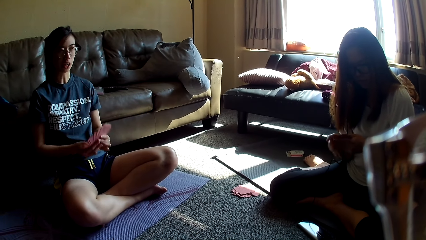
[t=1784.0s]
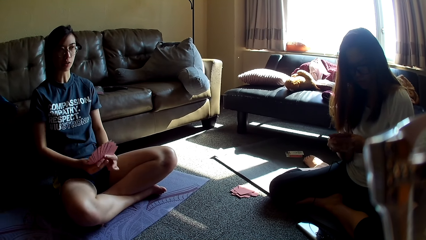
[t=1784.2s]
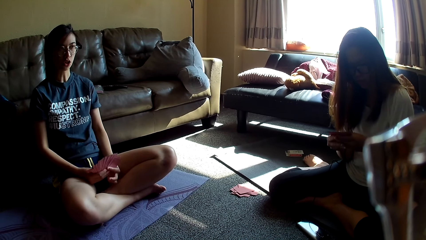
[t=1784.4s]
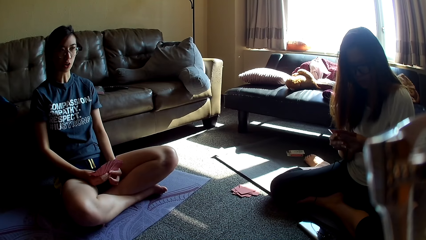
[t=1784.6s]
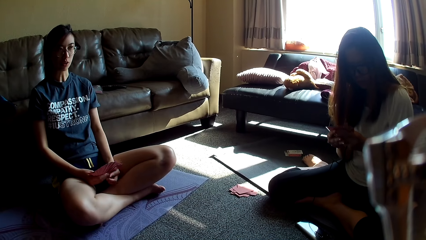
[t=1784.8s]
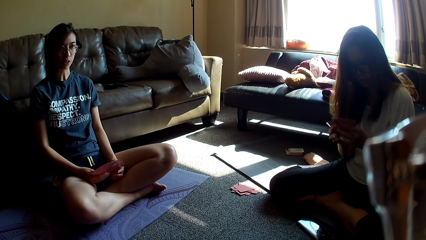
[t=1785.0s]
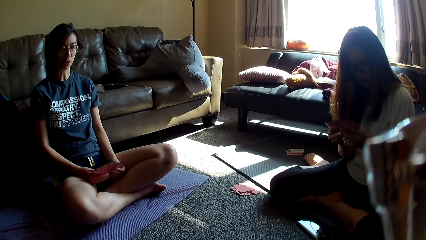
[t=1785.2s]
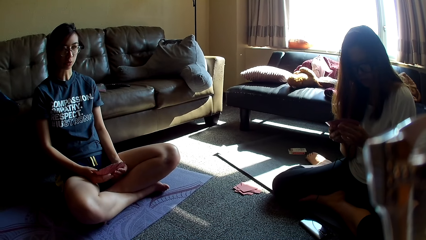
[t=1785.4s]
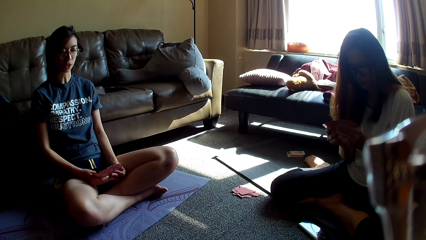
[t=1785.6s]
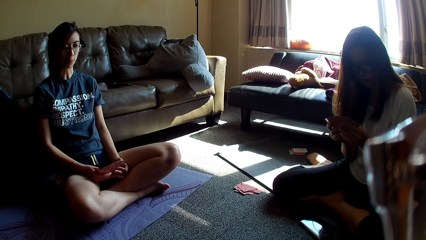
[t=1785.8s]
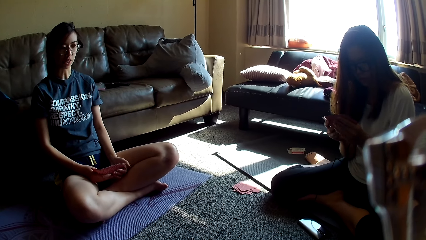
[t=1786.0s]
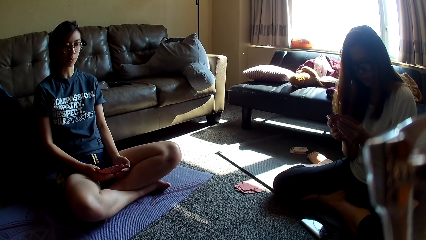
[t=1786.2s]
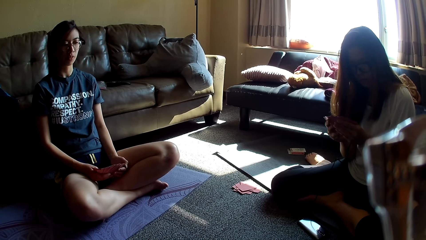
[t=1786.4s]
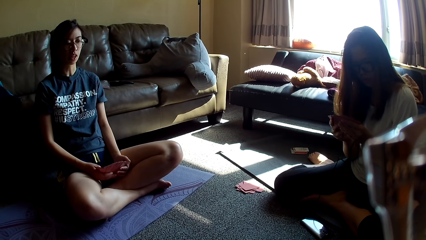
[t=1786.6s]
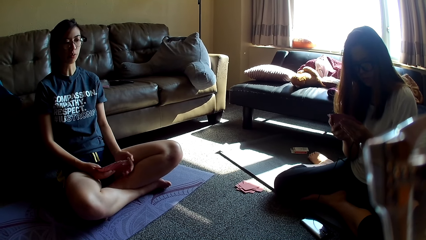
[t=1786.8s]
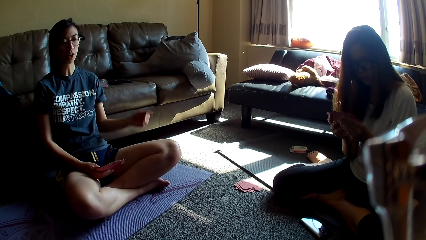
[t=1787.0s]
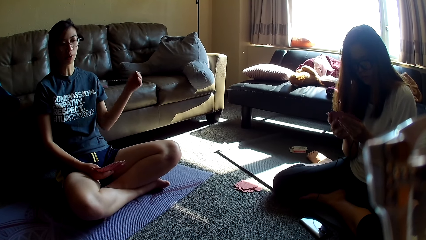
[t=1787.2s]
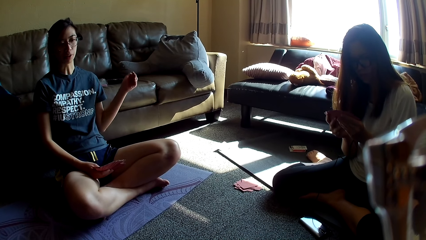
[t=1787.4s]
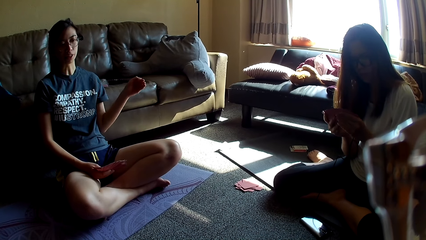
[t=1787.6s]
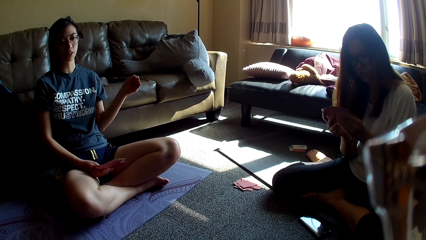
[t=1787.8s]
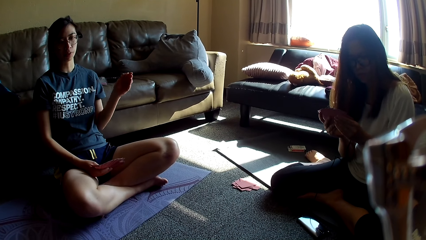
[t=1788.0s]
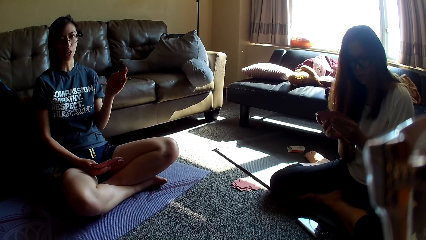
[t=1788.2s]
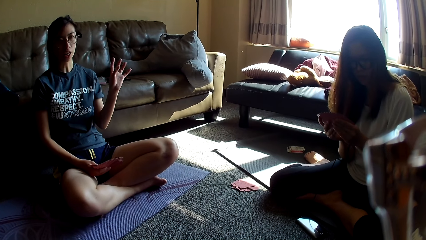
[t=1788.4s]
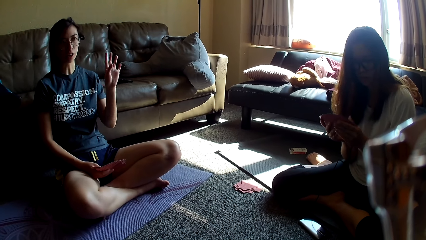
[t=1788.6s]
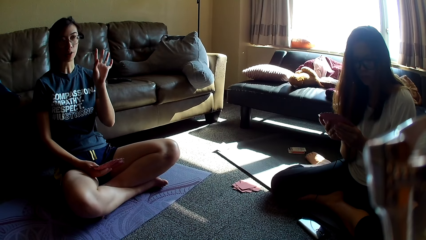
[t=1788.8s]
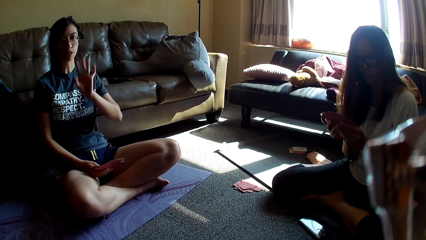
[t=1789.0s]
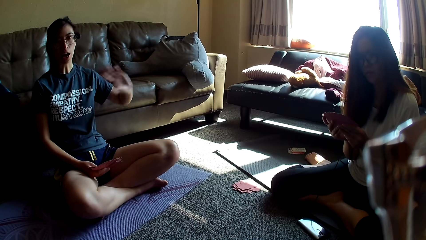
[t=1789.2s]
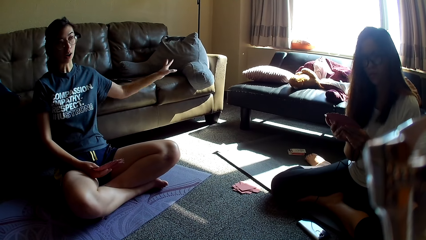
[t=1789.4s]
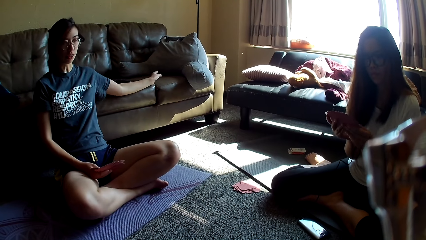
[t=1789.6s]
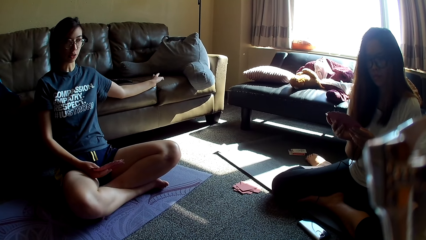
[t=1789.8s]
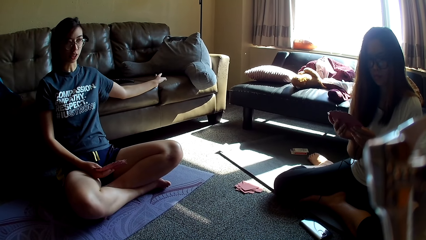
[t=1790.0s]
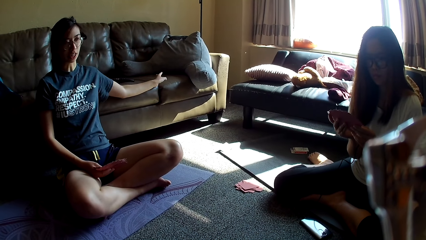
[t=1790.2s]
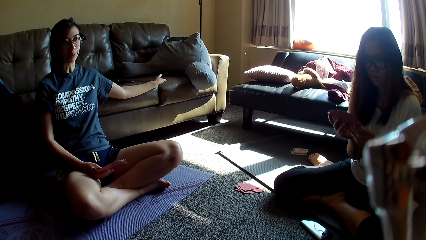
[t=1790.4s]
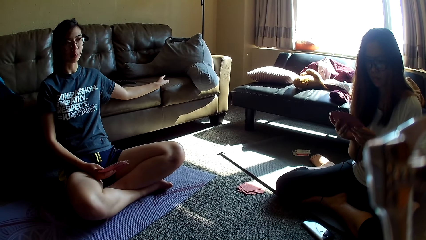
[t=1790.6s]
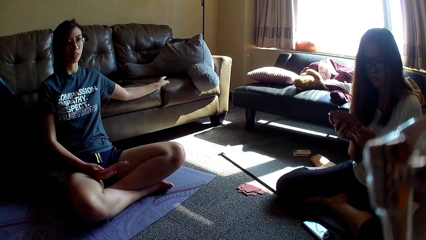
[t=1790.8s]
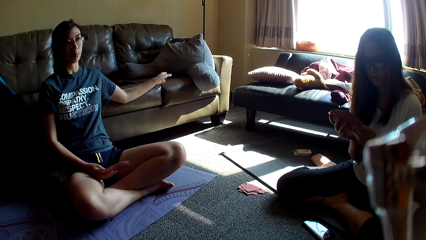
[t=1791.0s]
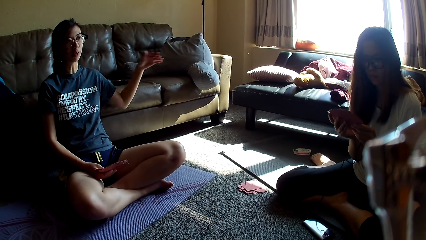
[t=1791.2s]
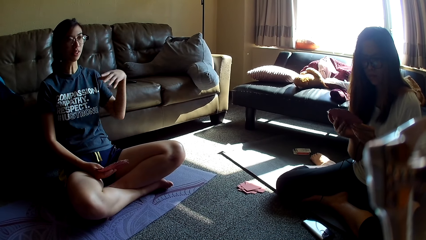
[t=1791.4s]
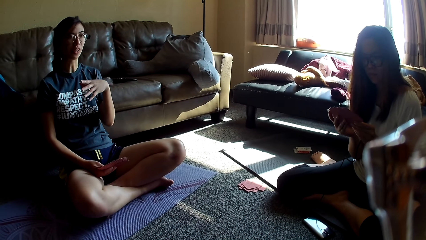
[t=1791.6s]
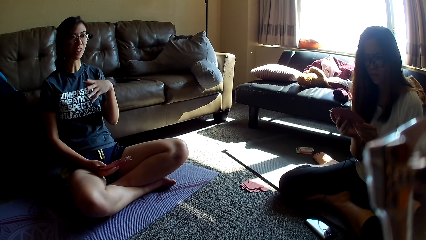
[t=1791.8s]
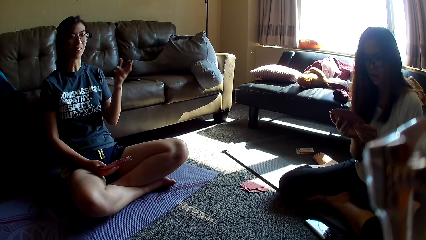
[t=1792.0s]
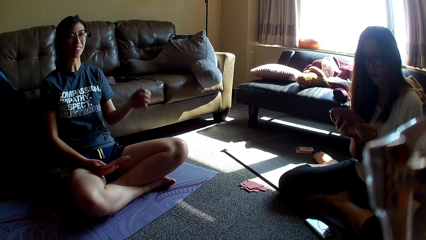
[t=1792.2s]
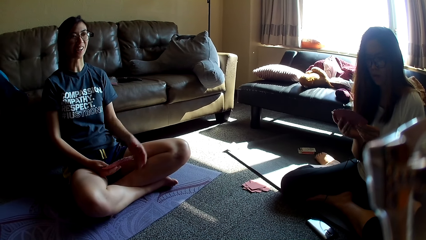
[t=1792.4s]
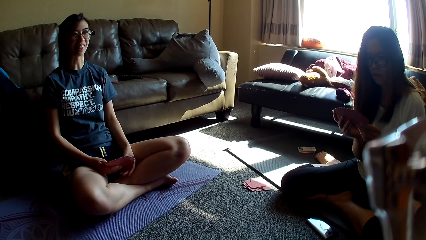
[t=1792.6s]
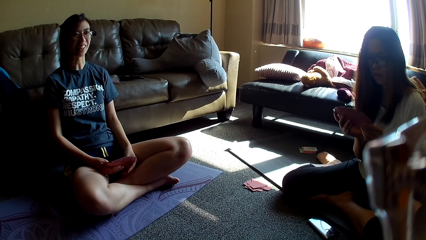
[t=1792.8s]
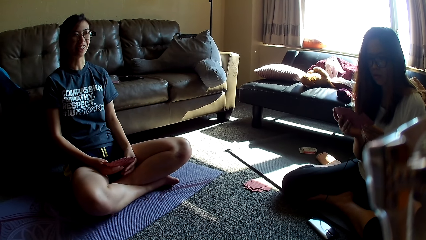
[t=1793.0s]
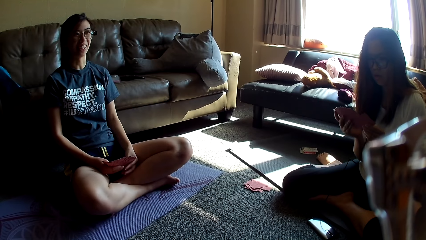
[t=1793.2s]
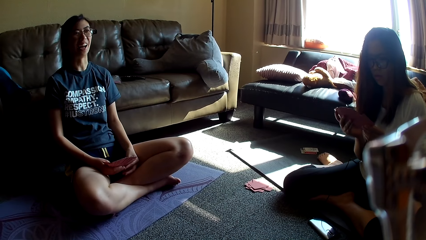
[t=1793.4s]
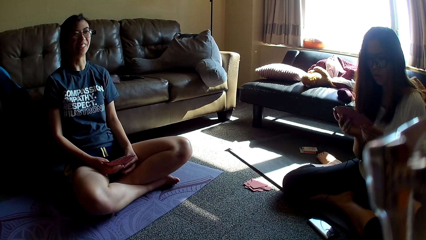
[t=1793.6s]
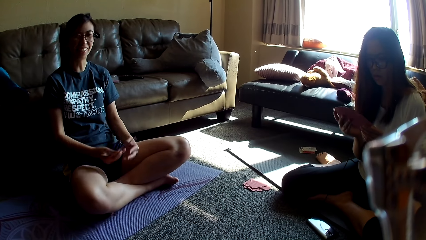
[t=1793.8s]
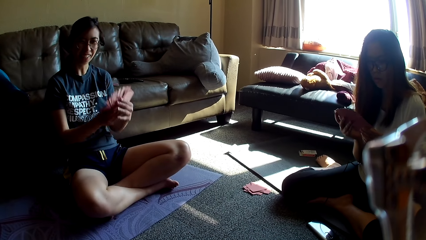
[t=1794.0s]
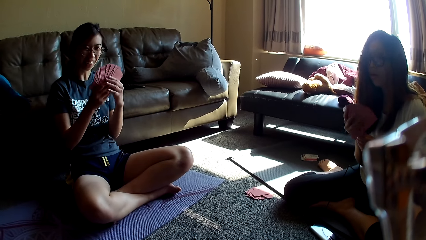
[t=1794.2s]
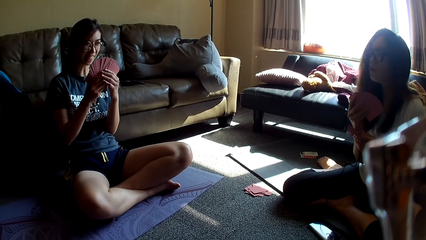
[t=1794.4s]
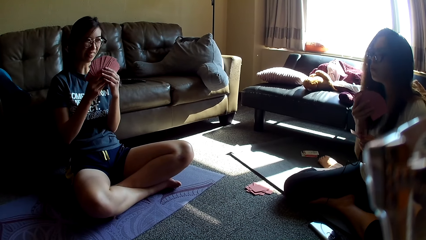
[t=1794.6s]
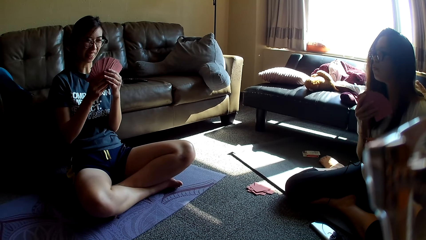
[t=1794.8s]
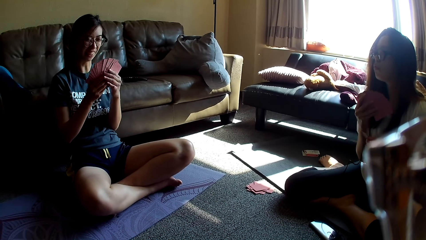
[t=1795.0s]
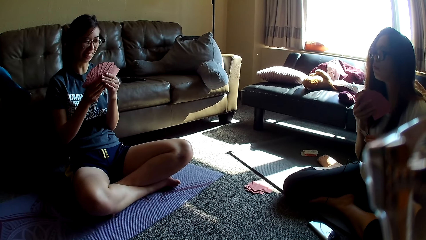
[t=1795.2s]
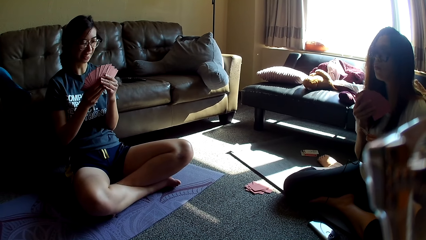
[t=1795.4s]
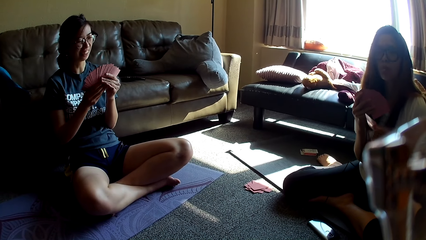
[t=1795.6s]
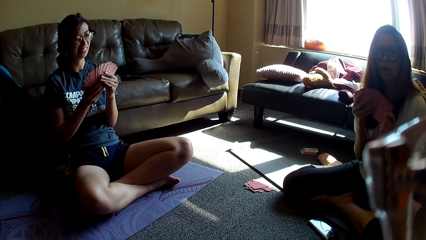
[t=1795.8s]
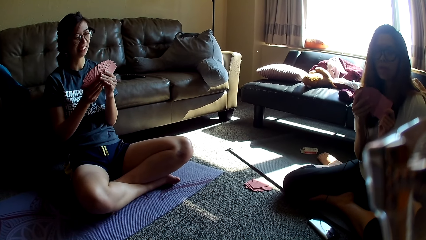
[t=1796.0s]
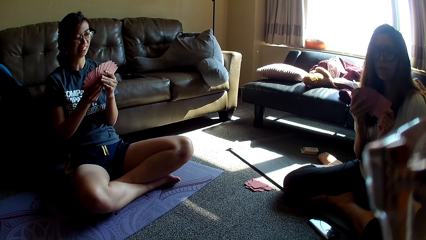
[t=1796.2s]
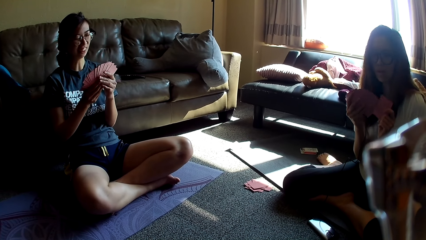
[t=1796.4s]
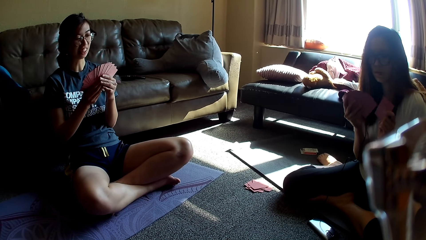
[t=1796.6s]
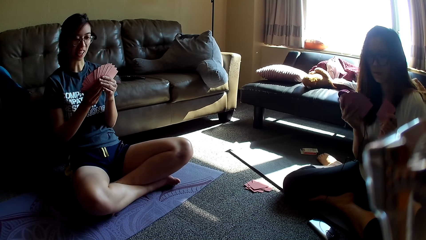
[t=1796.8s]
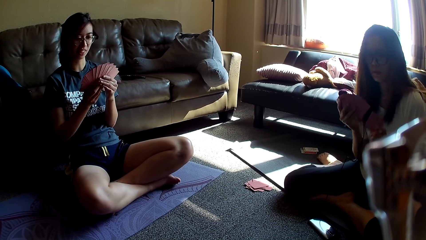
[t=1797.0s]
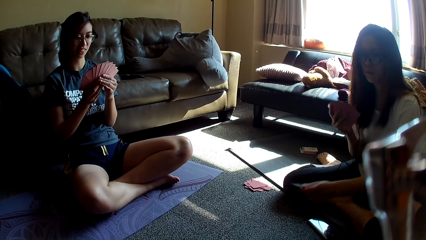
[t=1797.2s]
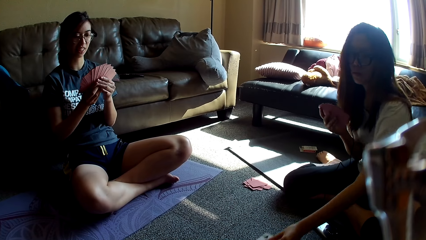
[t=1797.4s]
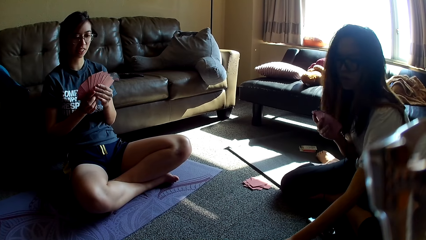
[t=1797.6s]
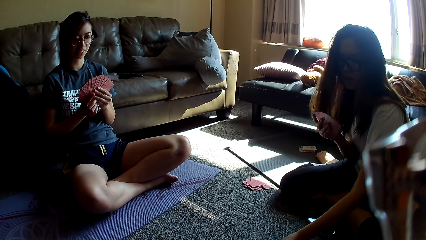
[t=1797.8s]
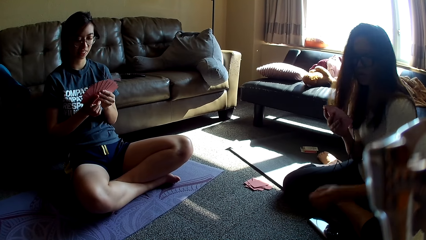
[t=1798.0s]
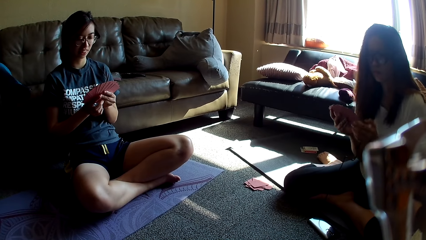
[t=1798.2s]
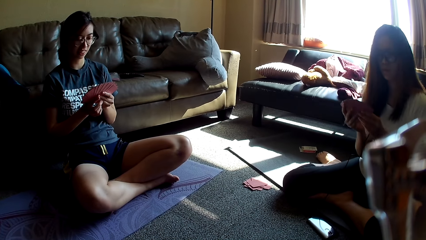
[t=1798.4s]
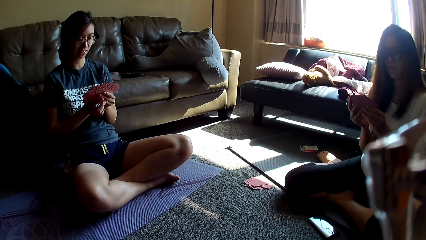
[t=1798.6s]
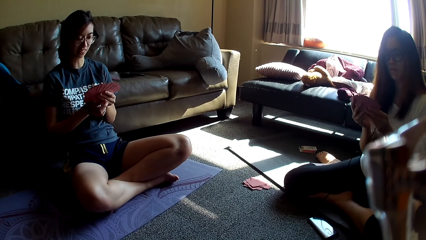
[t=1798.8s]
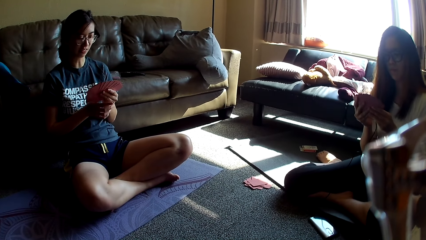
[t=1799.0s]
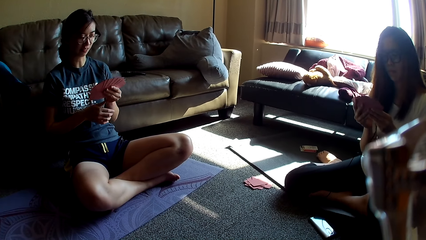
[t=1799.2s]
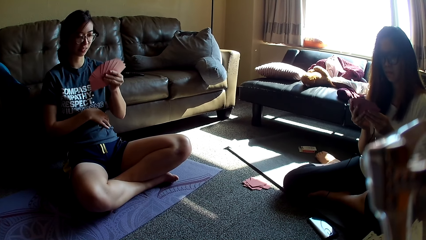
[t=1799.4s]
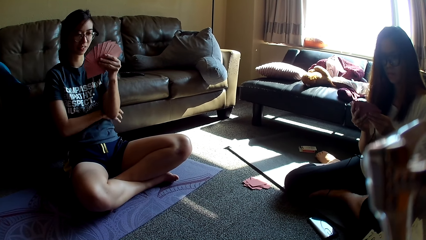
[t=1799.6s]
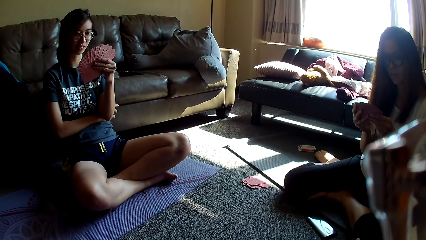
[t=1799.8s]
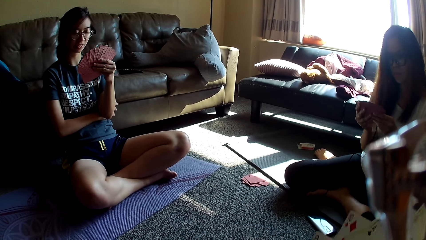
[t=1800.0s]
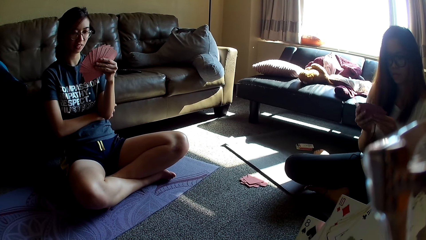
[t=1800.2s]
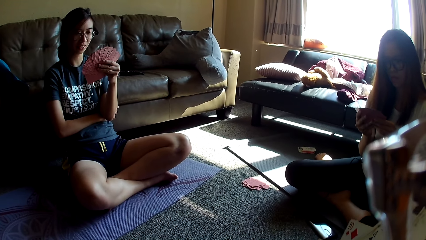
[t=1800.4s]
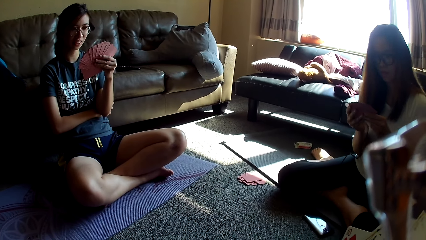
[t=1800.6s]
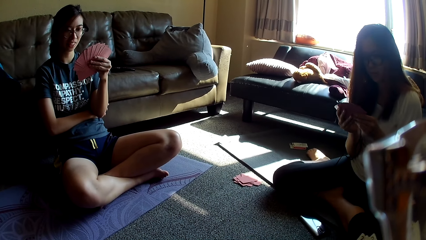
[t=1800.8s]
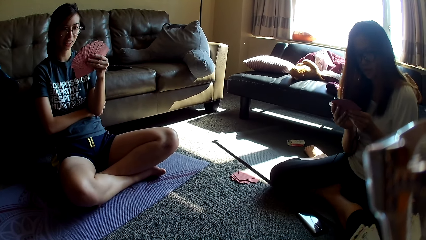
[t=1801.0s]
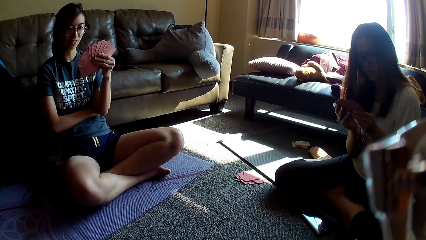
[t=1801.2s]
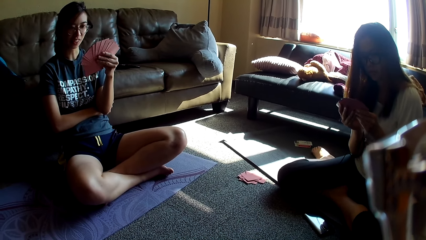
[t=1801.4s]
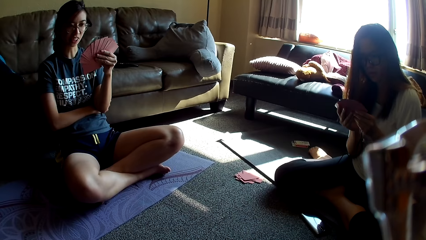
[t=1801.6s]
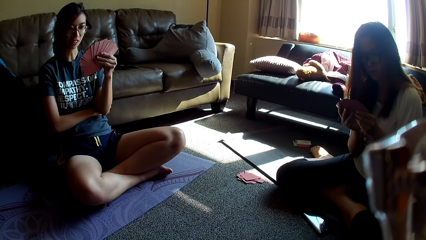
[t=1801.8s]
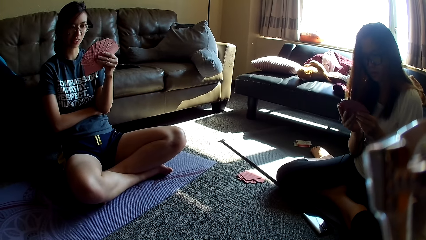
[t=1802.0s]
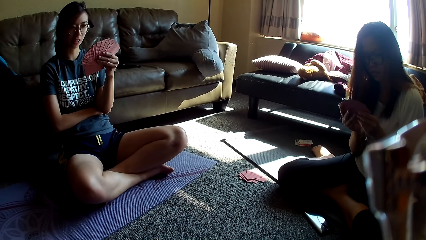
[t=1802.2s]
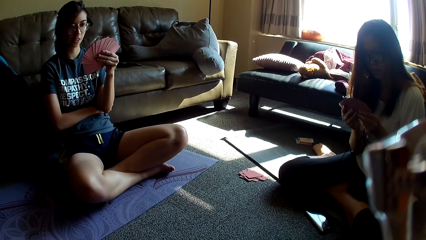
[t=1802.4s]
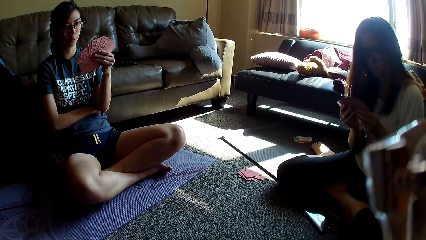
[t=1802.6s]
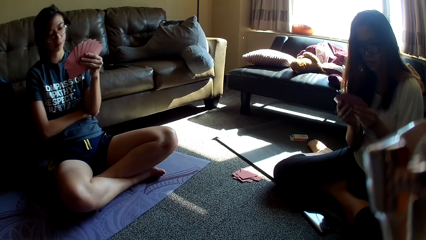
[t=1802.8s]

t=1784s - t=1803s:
A lady aligns cards. Another lady holds cards and lowers the cards. The first lady spreads the cards. The other lady moves a hand away from the cards. A woman swings a hand. The other lady puts a hand on the couch, moves a hand, holds the cards and lifts the cards. The first lady picks a card and places the card on the floor. She holds the cards. The other lady removes a hand from the cards. The camera wearer holds cards.
